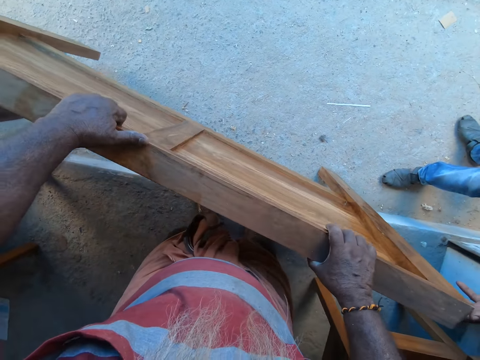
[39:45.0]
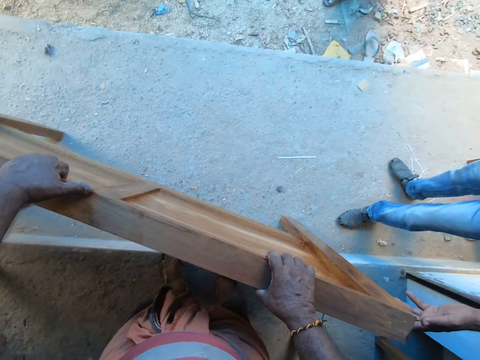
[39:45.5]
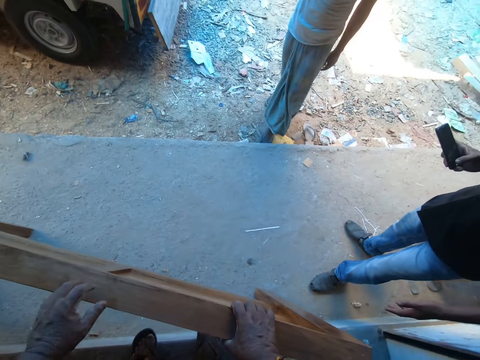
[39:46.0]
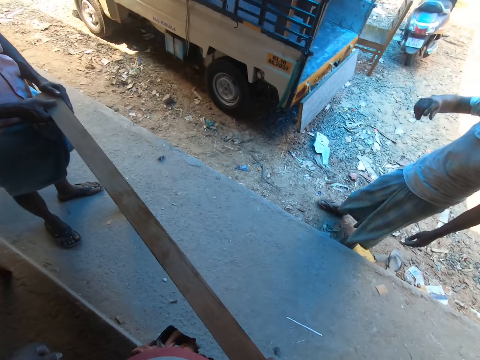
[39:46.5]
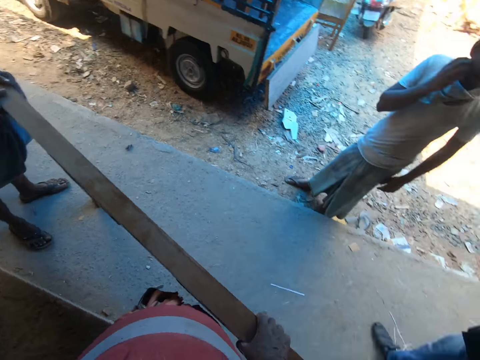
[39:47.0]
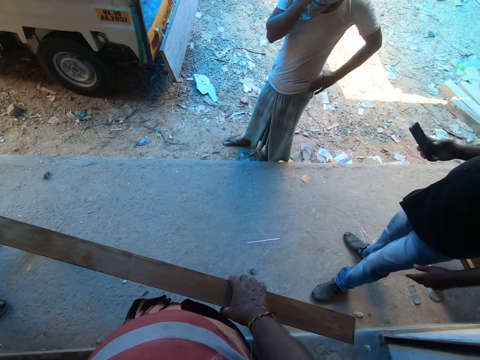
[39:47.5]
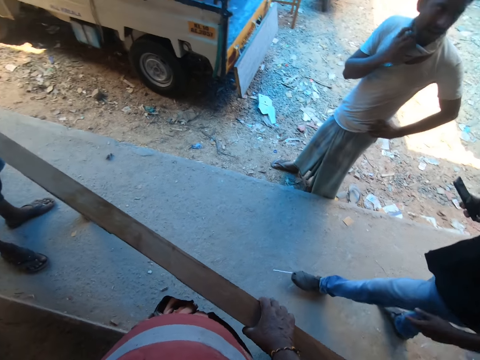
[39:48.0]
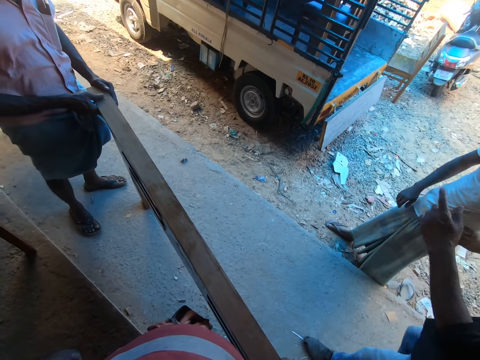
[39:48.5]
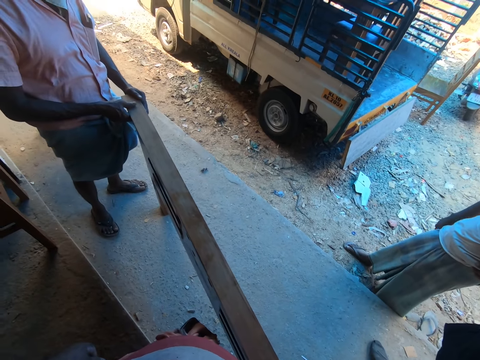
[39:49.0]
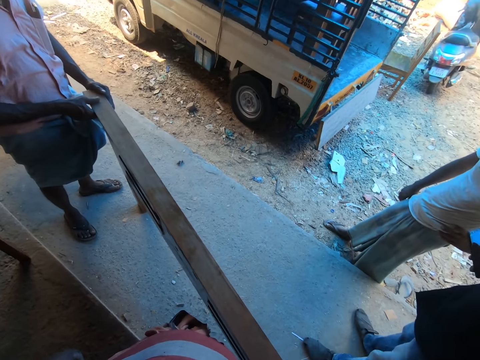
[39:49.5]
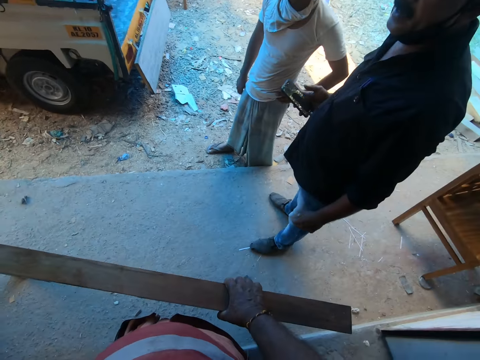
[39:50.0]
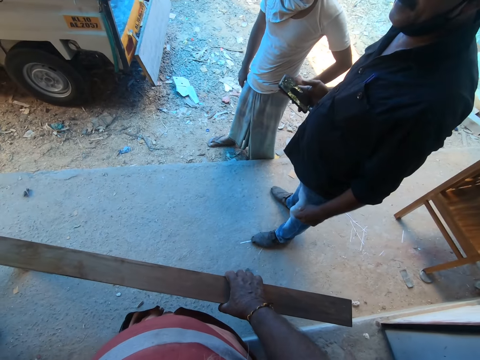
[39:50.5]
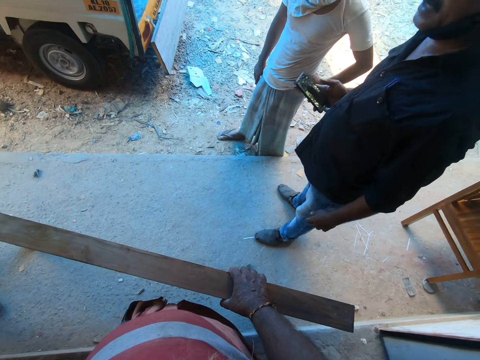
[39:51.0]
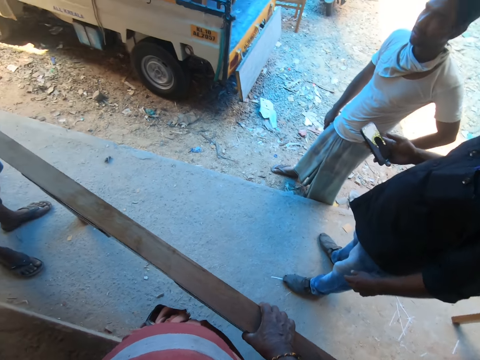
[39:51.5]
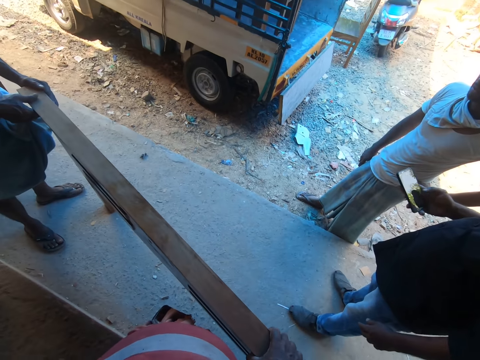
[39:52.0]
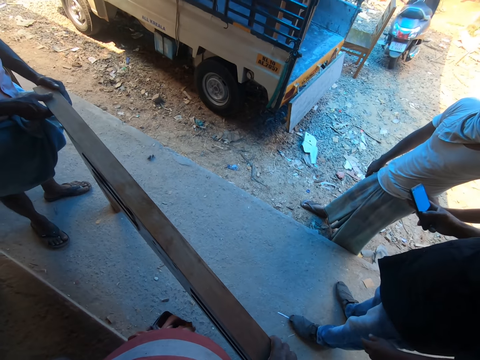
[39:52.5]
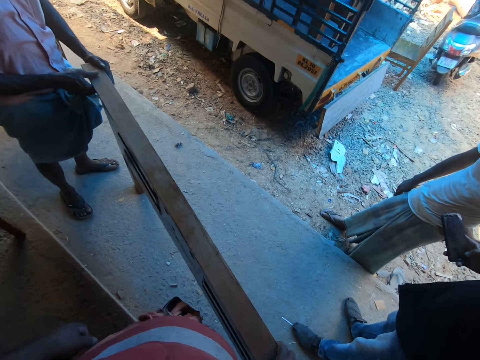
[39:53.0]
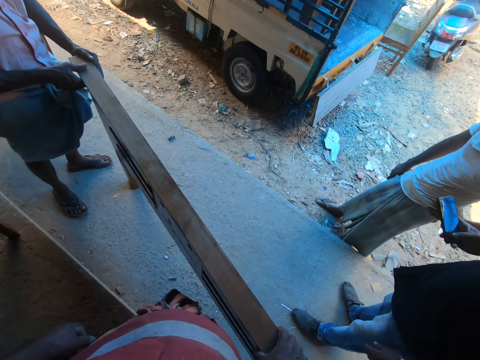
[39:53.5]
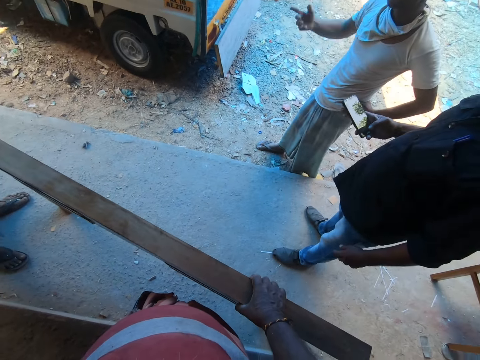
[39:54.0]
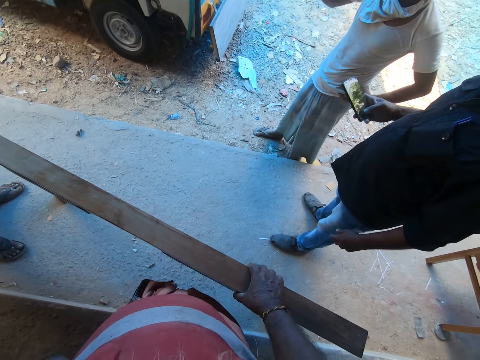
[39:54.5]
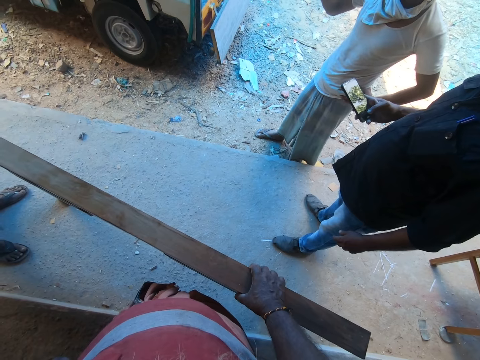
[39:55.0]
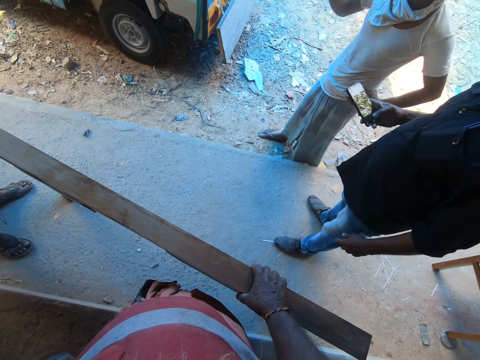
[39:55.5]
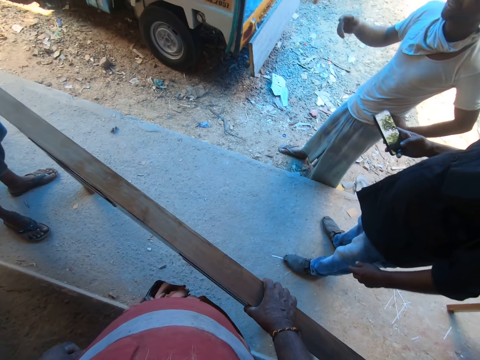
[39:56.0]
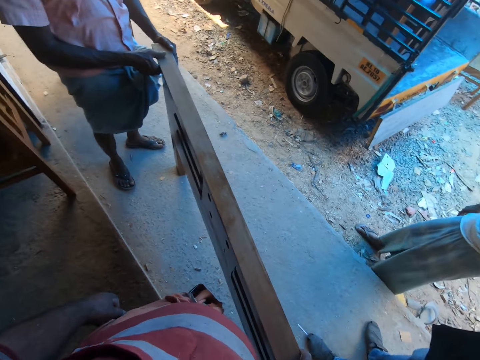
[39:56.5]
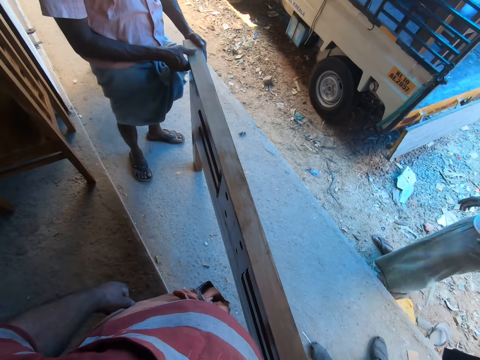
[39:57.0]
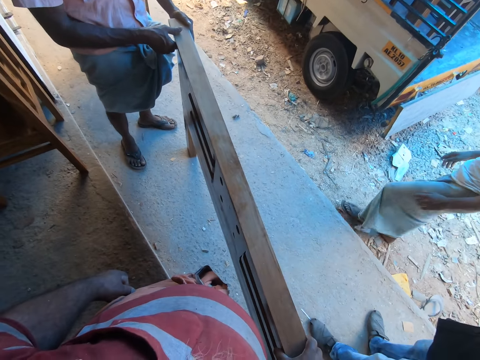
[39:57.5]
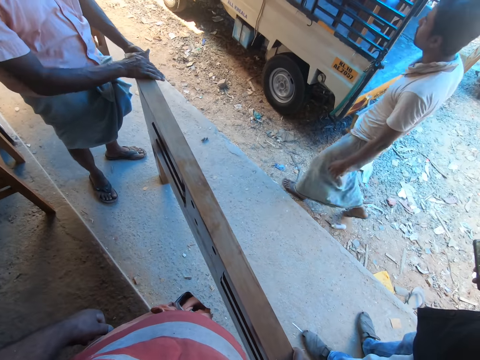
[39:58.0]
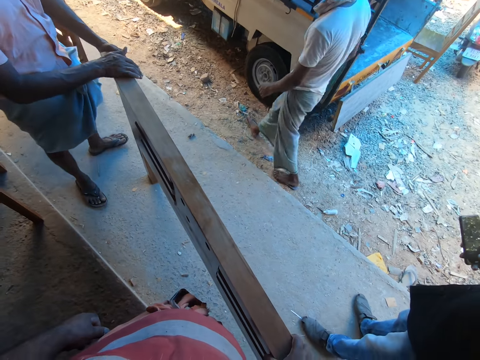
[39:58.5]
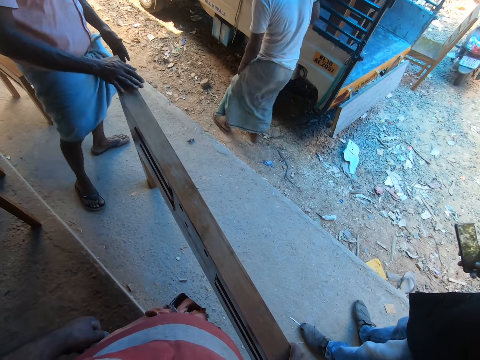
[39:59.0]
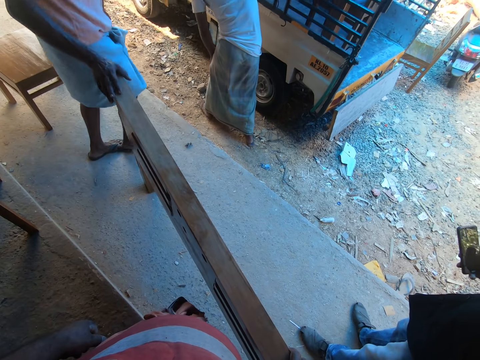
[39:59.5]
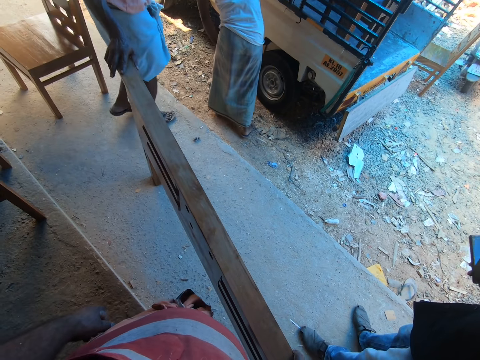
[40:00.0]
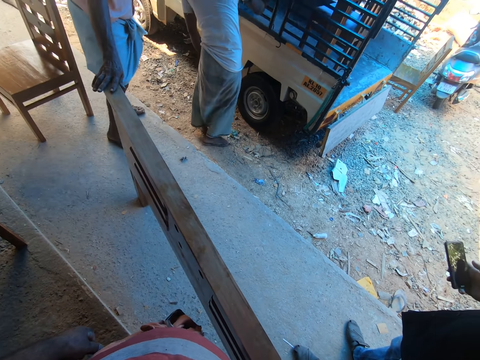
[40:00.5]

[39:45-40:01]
The camera wearer converses with a man, another man and a third man. They give the furniture to the second man. The second man presses a phone with his right hand. The third man places his right hand on the bed headboard.

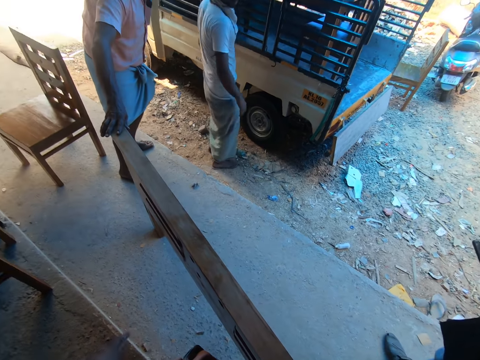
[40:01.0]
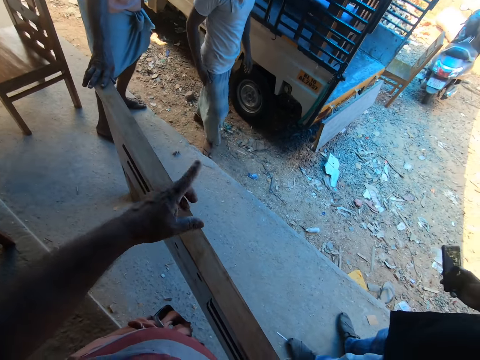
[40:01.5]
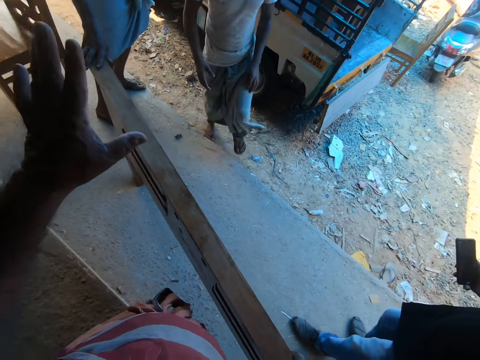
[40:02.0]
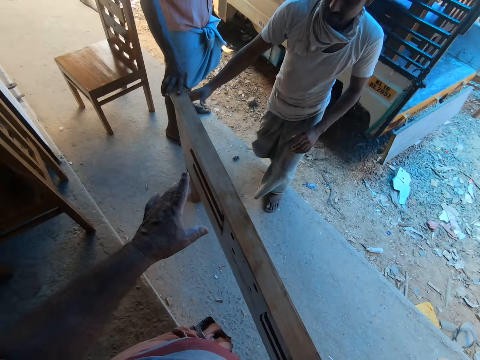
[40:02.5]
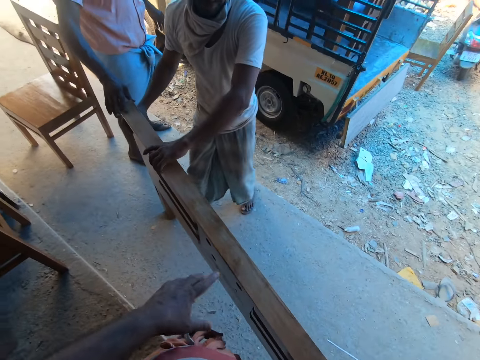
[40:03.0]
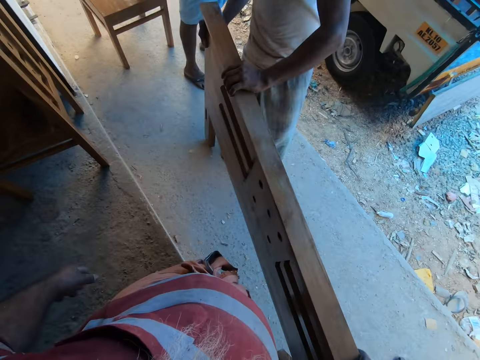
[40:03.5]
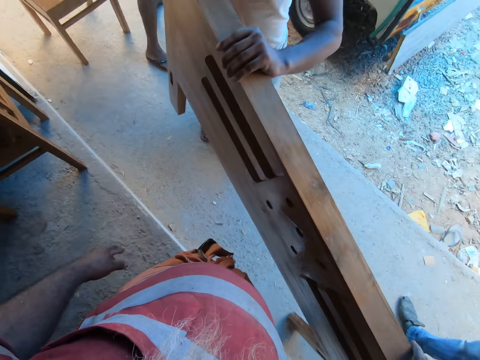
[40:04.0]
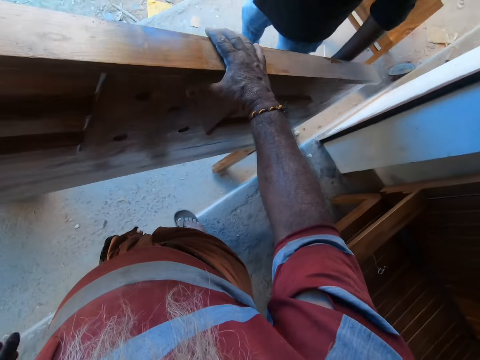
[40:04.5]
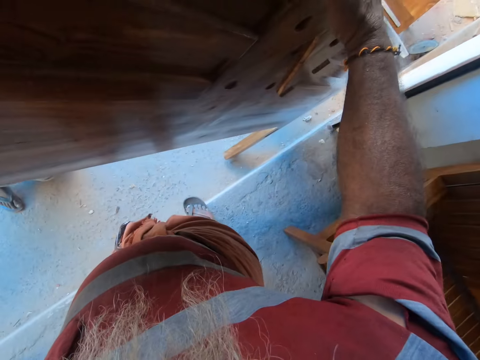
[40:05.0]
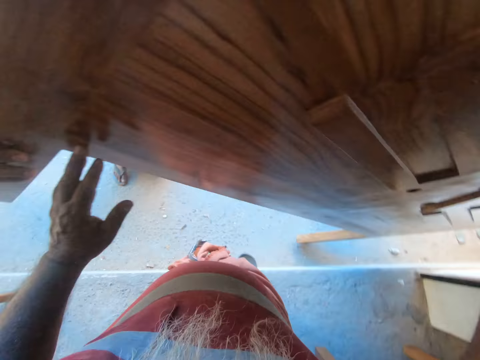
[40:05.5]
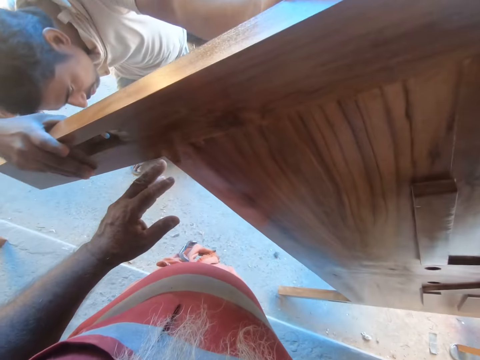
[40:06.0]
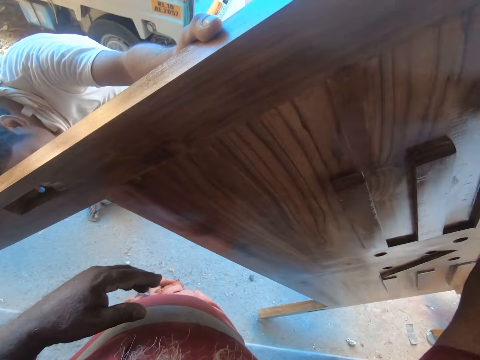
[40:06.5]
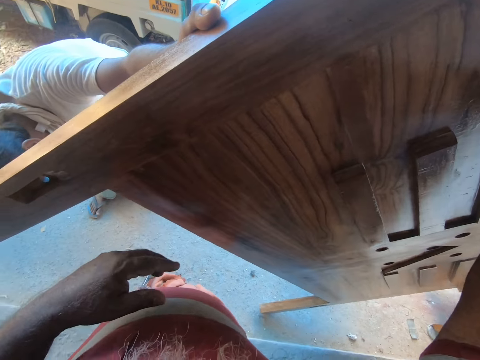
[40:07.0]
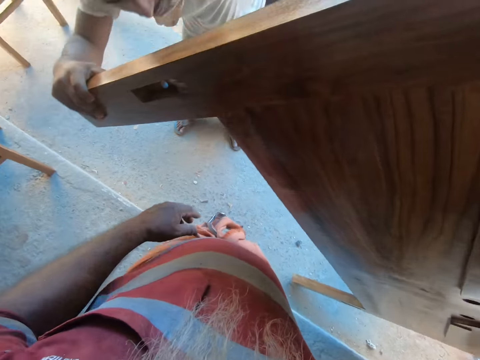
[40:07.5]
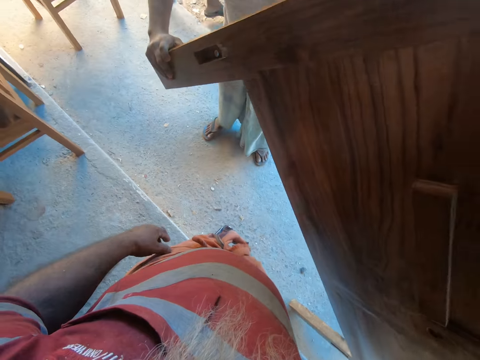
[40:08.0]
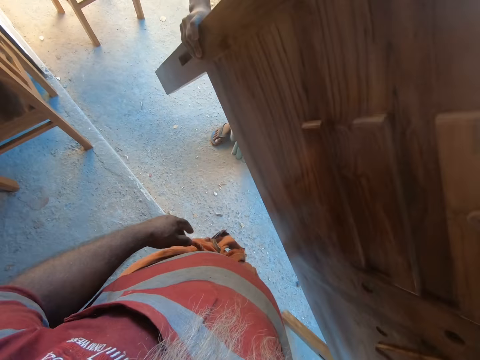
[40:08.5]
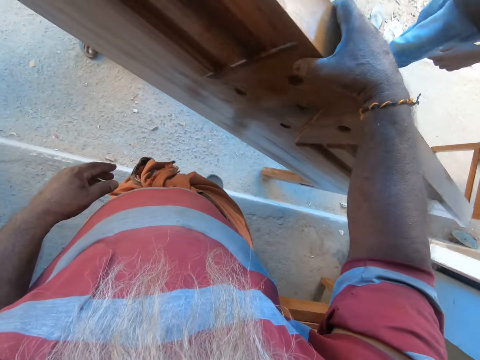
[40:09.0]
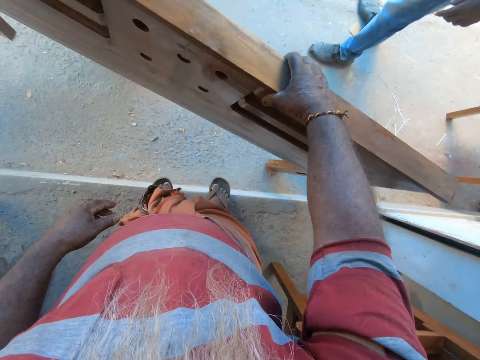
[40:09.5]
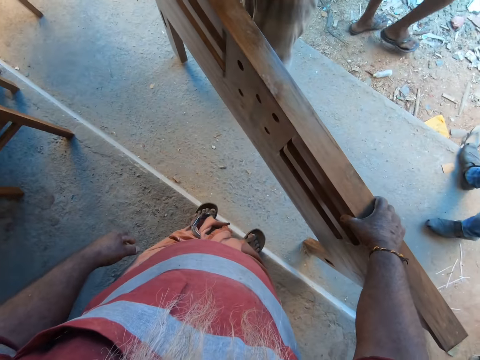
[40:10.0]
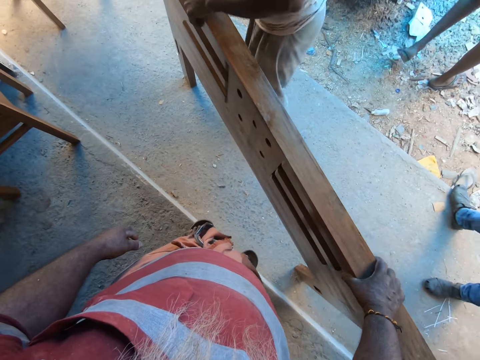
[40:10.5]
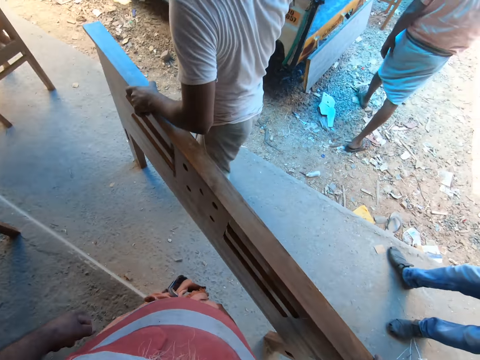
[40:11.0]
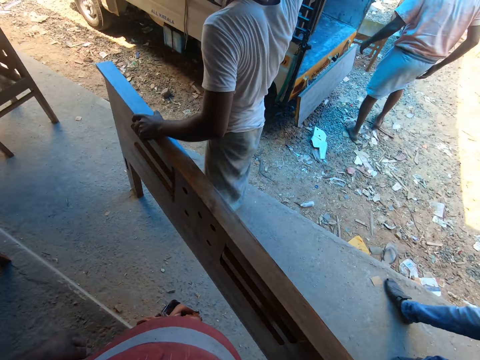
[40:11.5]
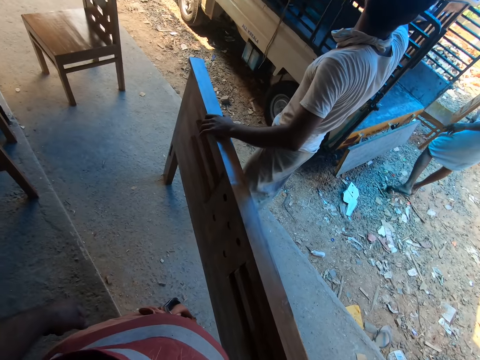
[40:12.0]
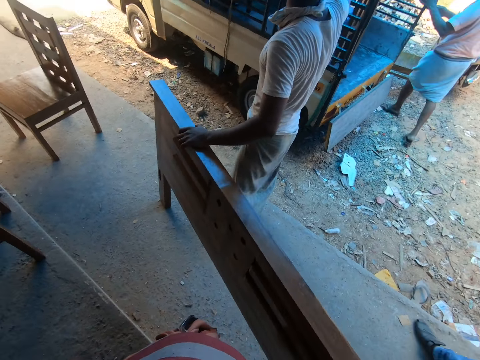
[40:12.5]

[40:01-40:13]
The camera wearer gestures at a man and another man. The other man places his right hand on the bed headboard on the floor, places his left hand on the bed headboard on the floor, holds the furniture with both hands, and lifts the side of the bed headboard from the floor with both hands. The camera wearer touches the bed headboard on the floor with his left hand. The other man drops the side of the bed headboard on the floor with both hands. The camera wearer adjusts his right hand on the bed headboard on the floor.
